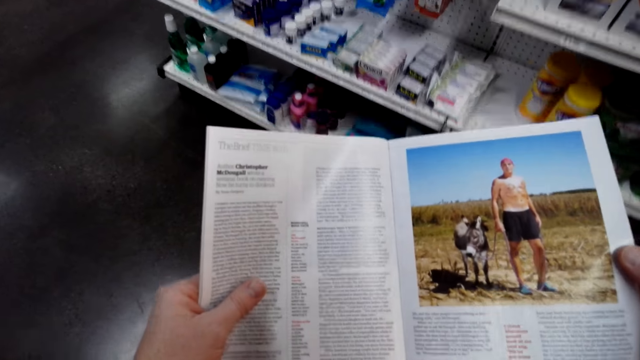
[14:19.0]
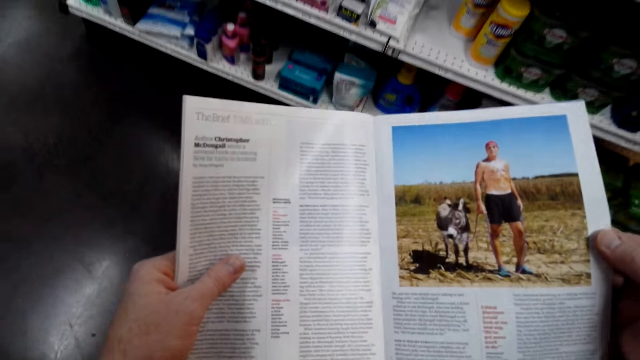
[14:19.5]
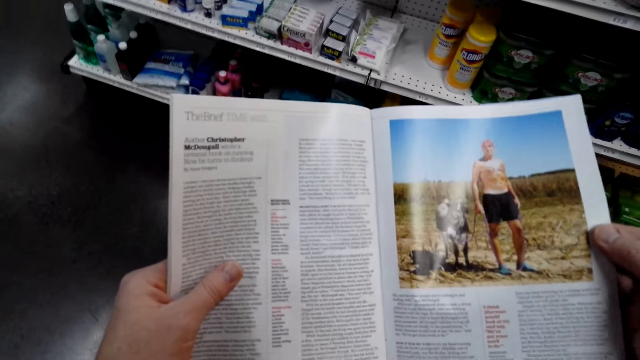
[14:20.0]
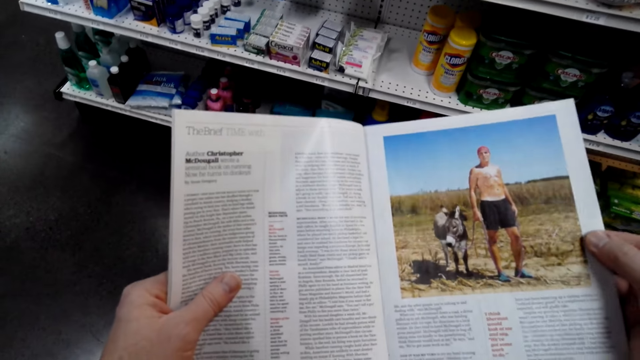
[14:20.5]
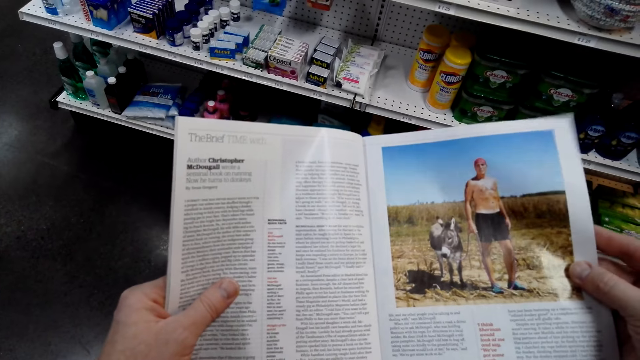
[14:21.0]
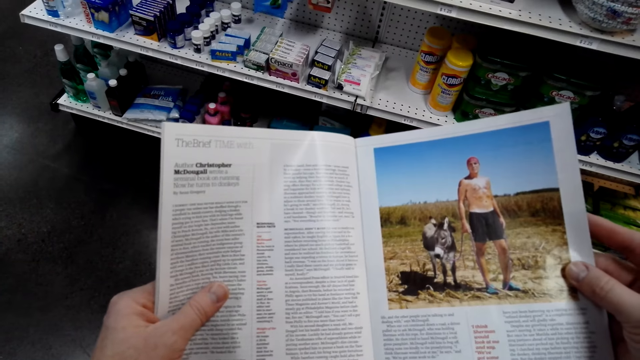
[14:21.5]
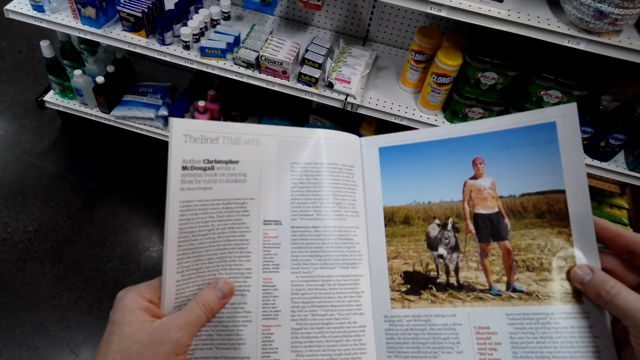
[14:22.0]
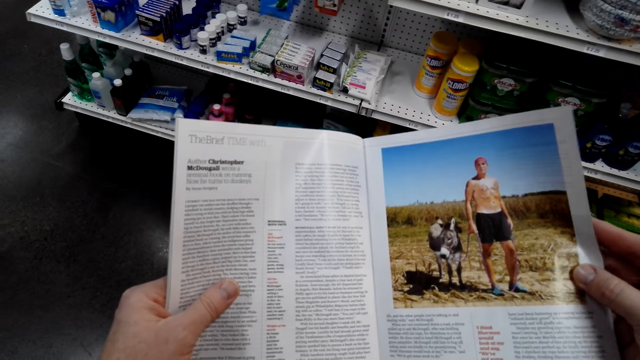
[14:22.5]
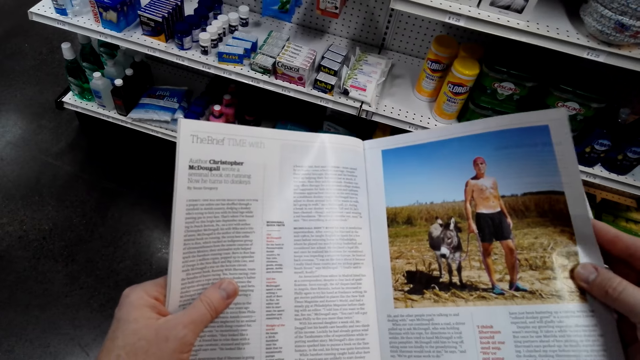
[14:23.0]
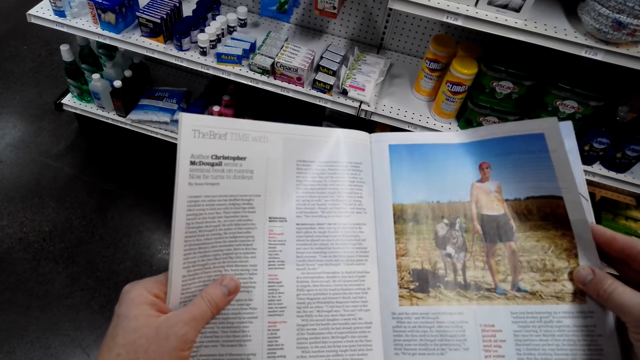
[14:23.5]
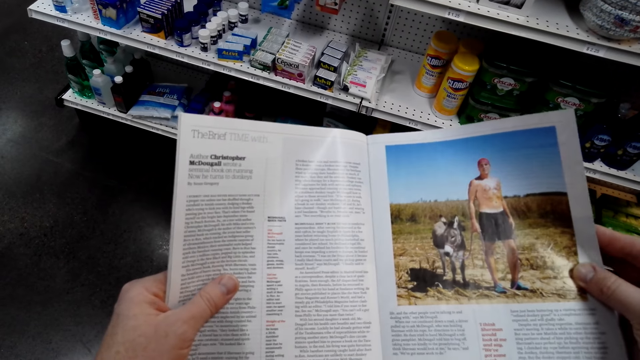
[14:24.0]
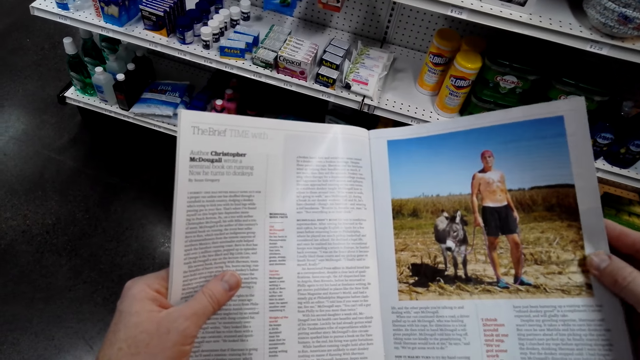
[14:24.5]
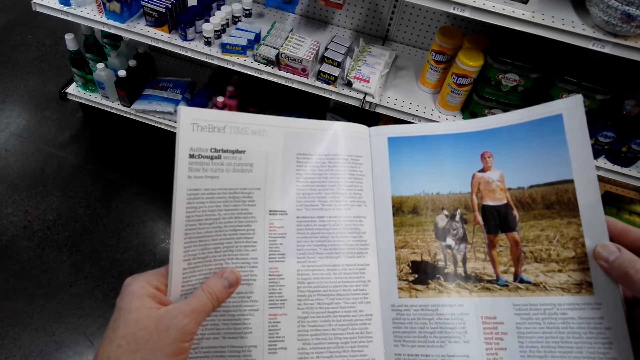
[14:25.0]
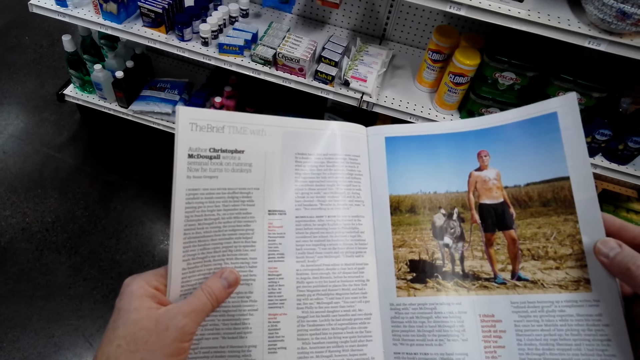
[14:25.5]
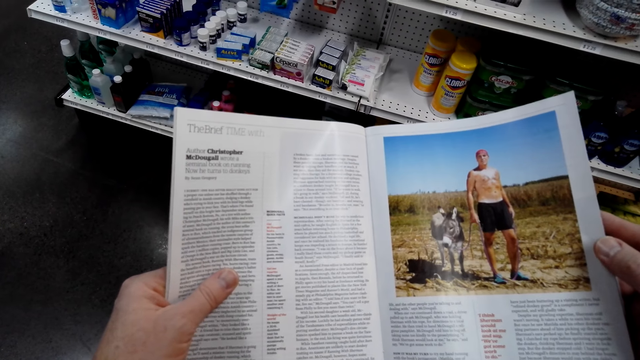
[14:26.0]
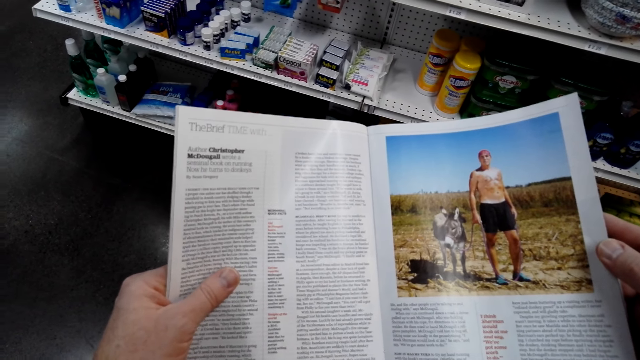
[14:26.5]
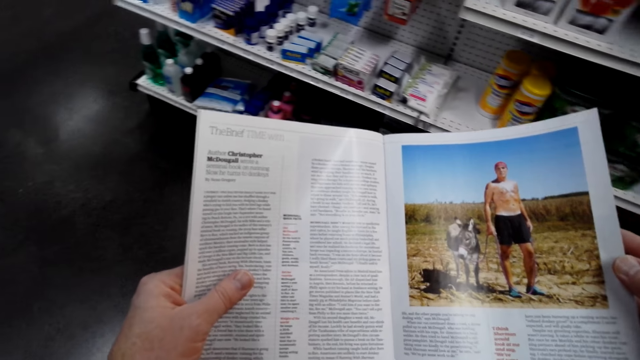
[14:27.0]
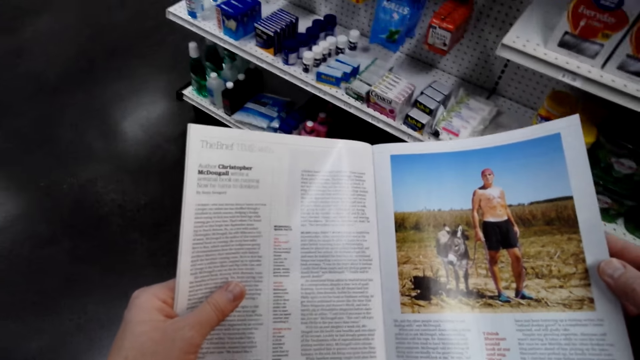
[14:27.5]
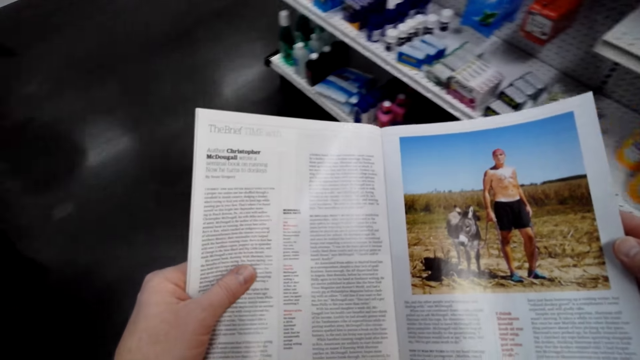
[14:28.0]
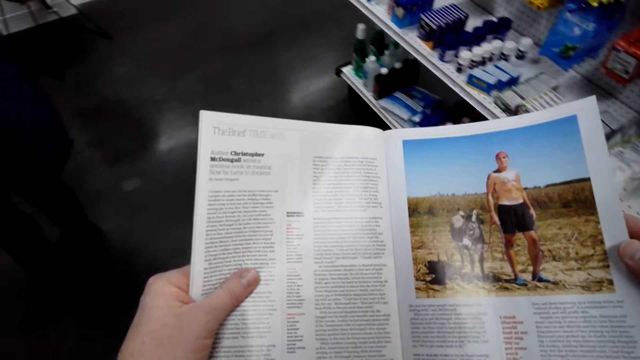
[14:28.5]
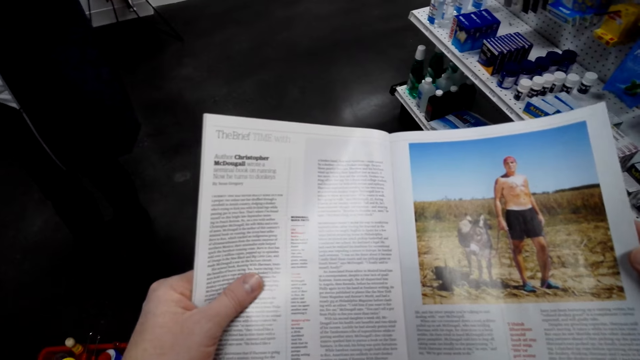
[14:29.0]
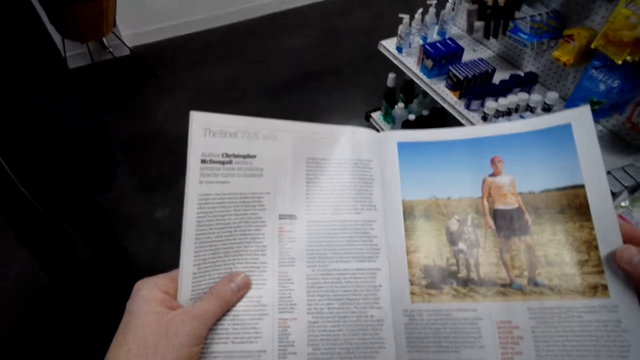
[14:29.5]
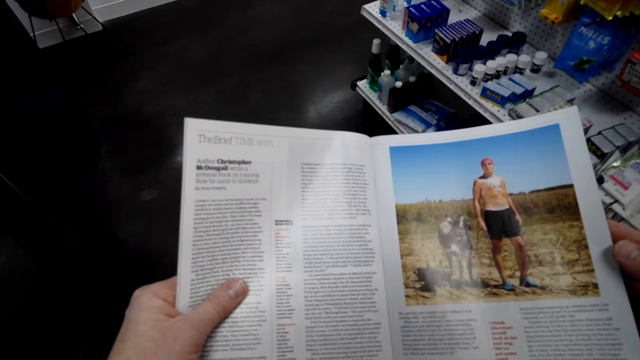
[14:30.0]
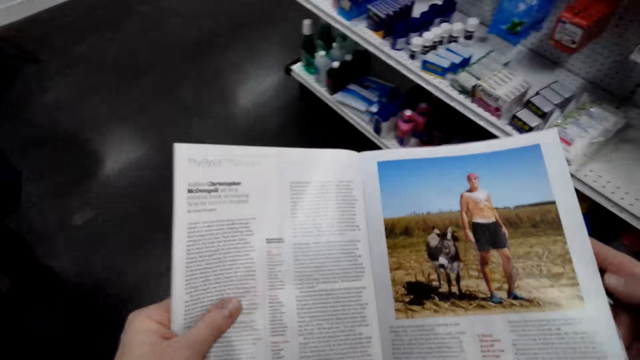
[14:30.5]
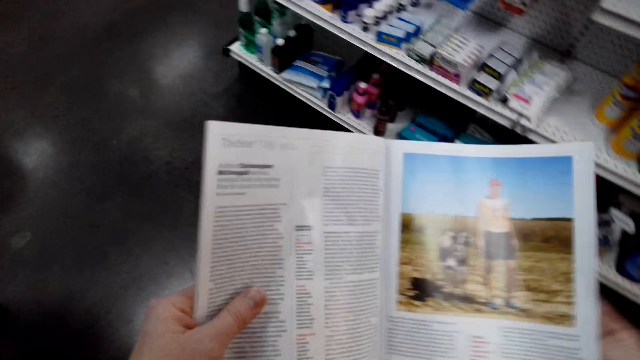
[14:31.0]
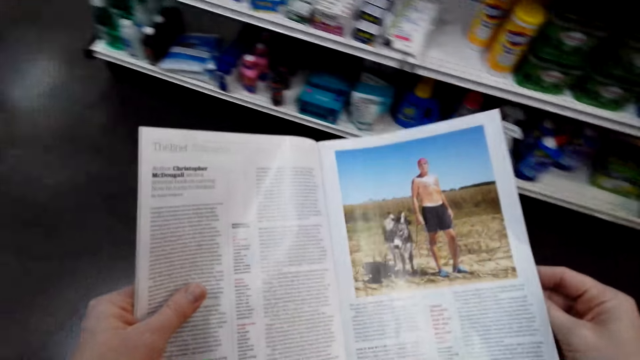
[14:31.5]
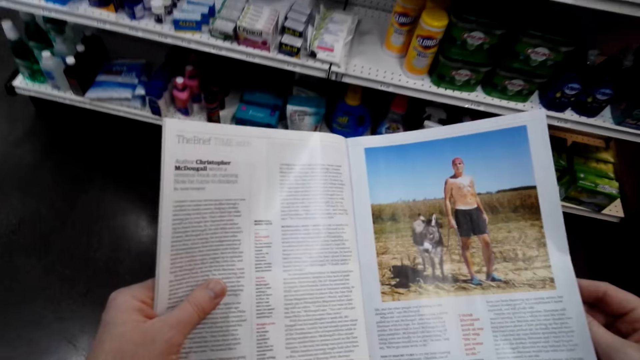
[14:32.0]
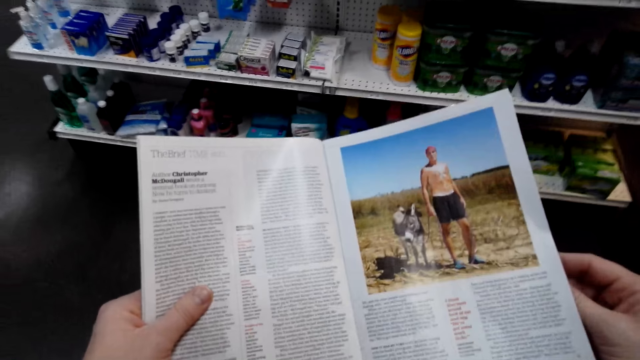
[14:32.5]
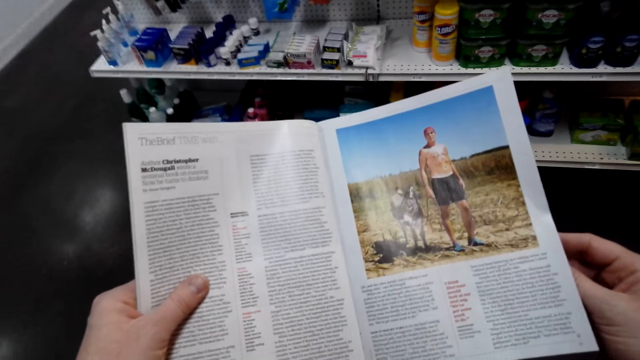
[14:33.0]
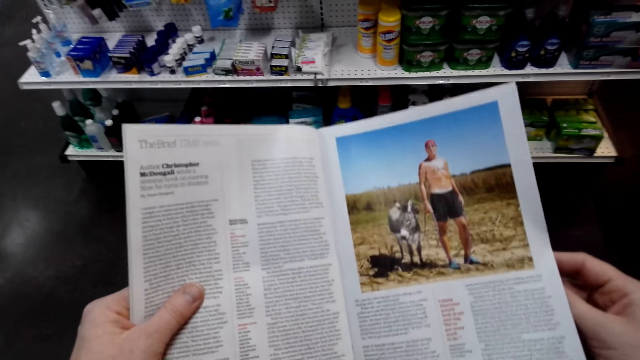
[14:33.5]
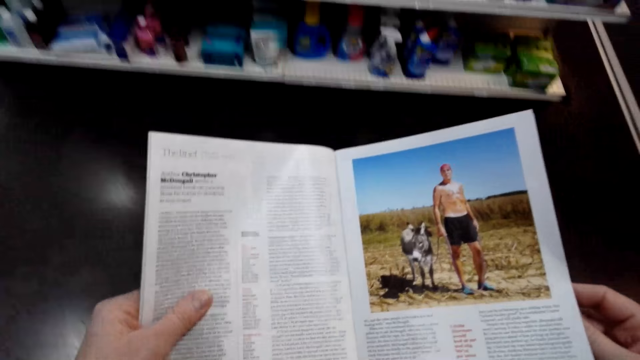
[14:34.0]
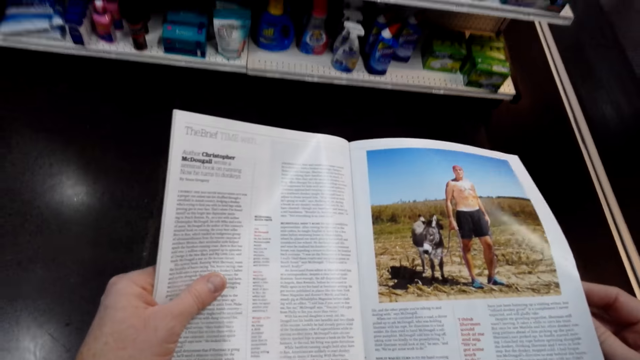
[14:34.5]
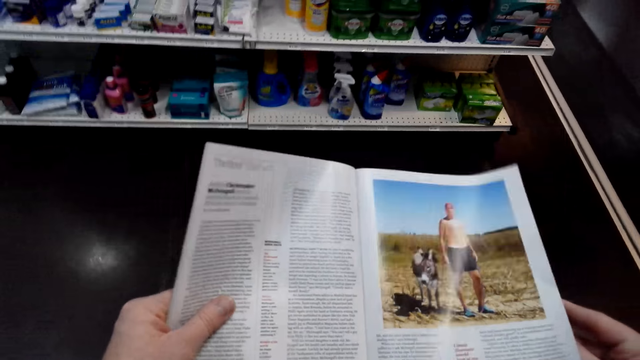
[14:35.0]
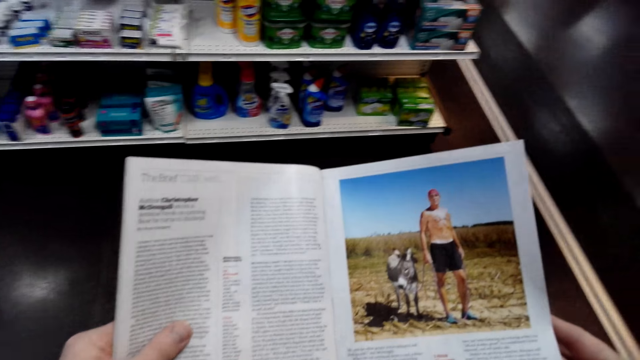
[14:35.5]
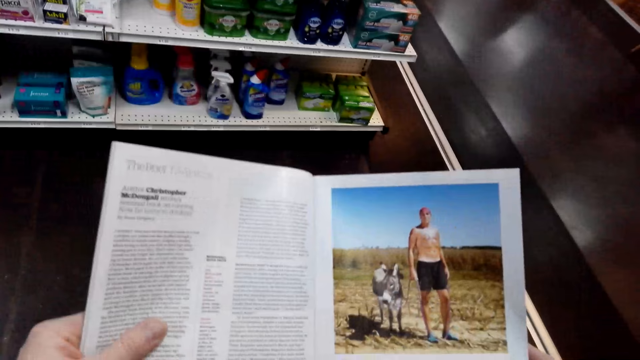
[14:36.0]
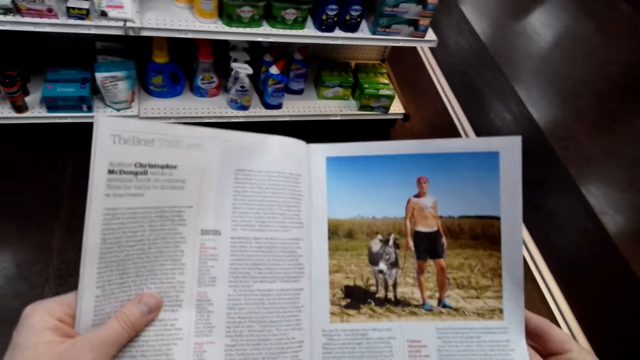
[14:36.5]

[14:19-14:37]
The camera wearer reads the magazine. They turn around. They read the magazine. They shake the magazine. They read the magazine.

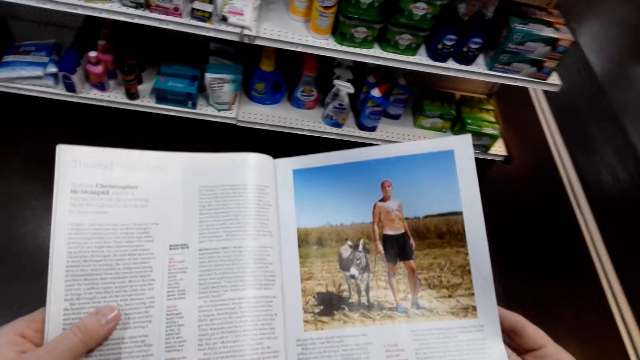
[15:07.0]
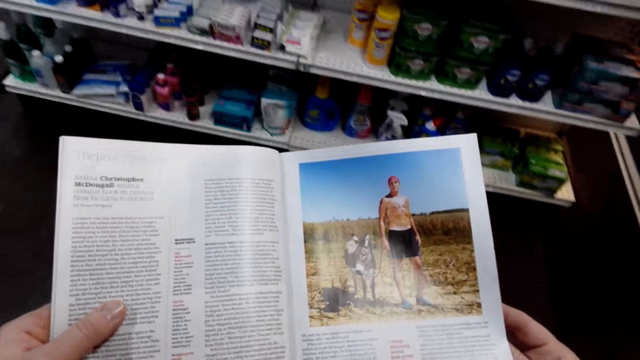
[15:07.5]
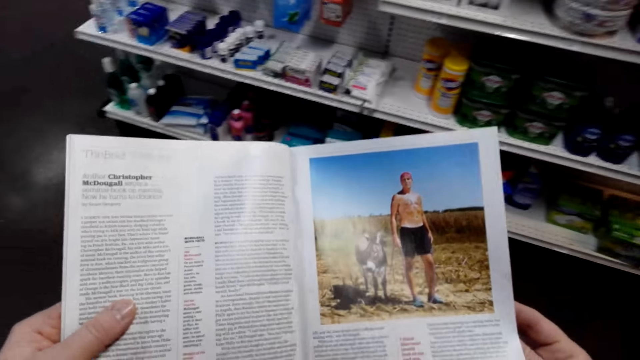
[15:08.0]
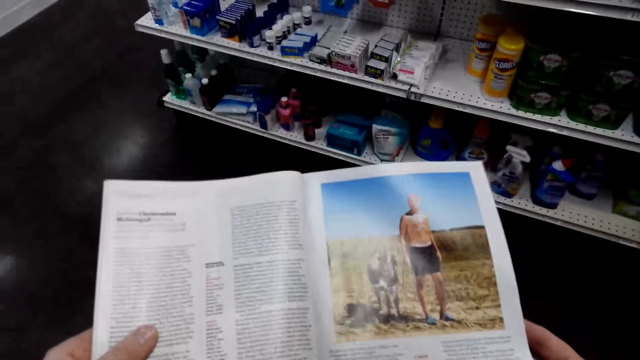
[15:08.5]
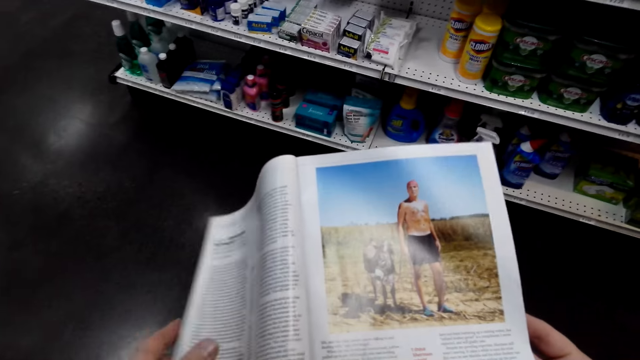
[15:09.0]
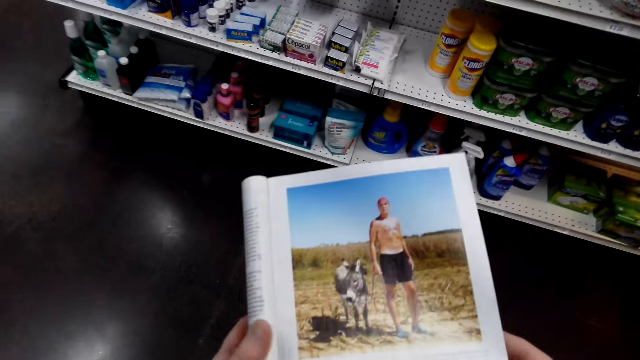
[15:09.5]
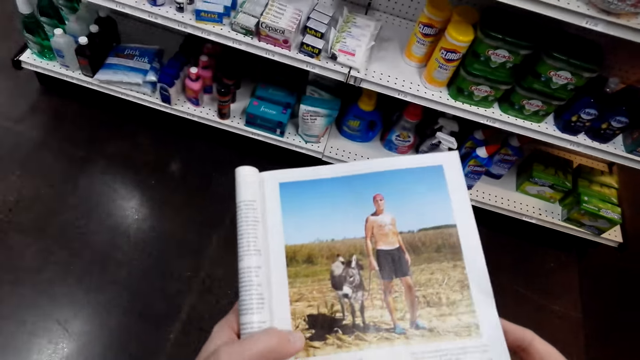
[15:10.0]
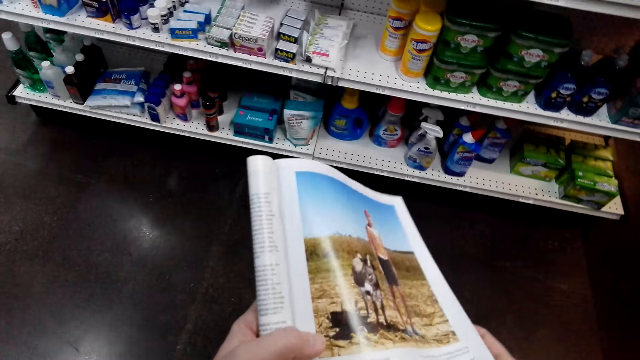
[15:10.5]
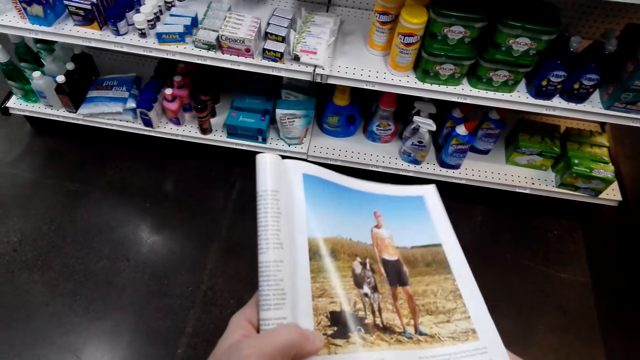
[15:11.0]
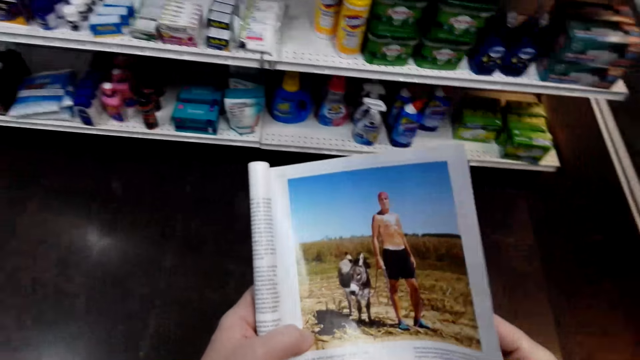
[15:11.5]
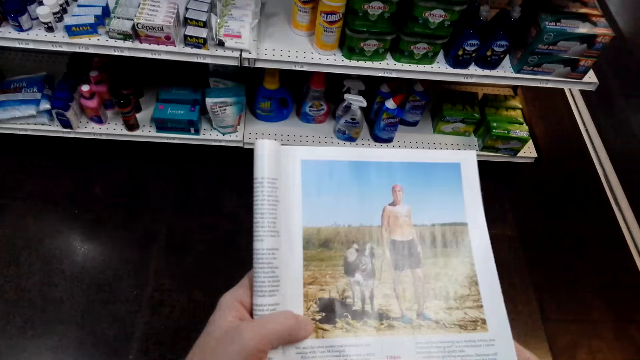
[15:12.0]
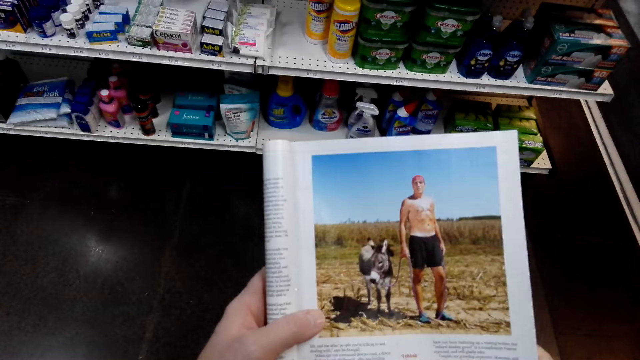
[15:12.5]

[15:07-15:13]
The camera wearer folds the pages of the magazine.
